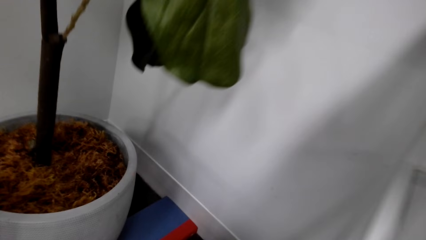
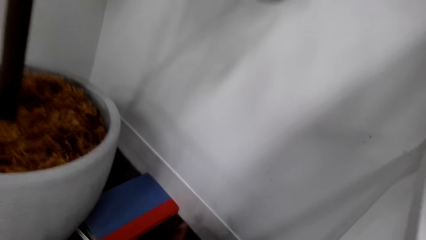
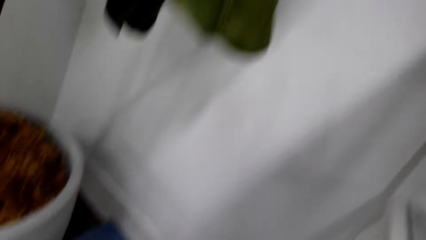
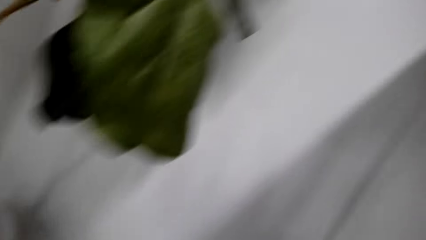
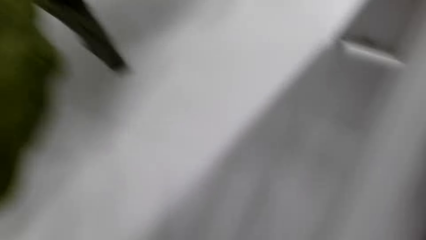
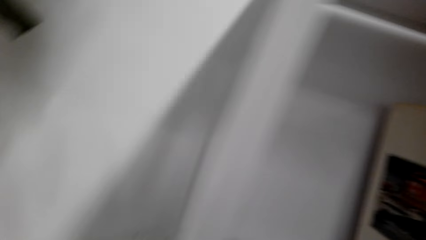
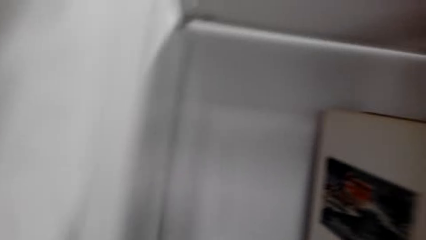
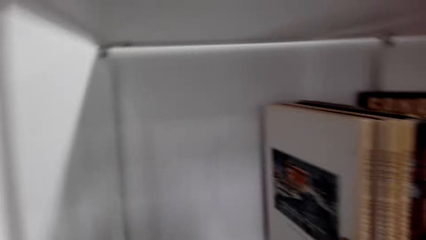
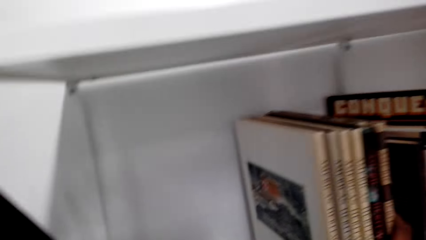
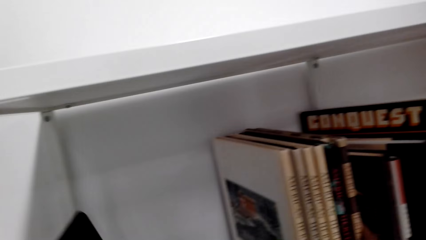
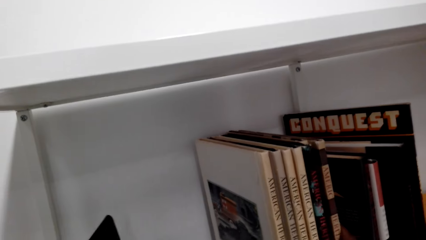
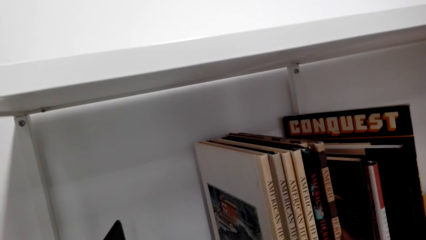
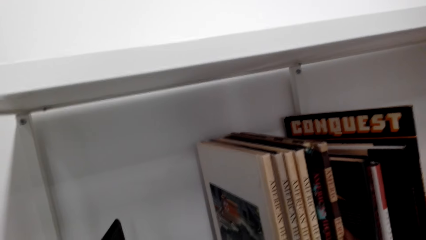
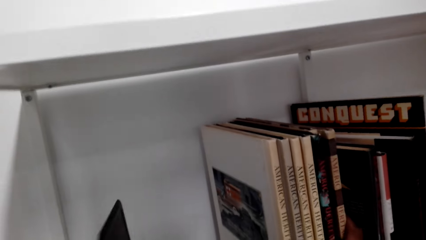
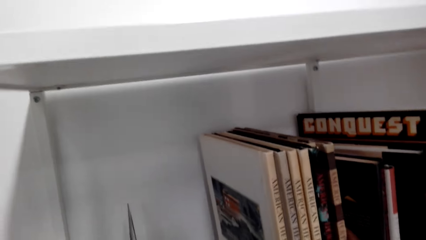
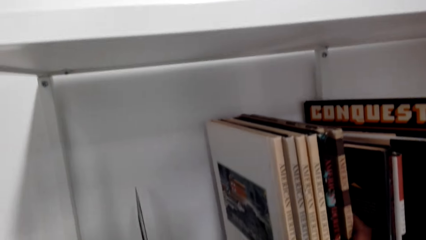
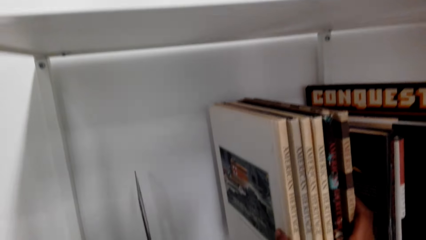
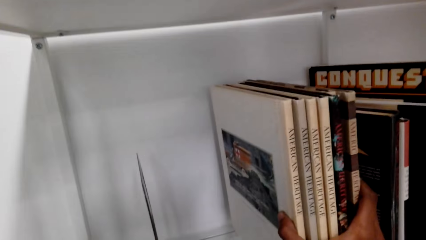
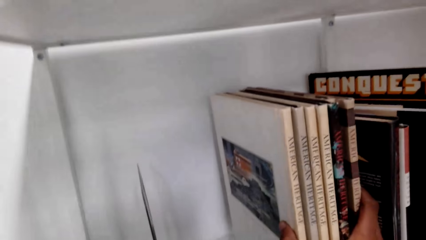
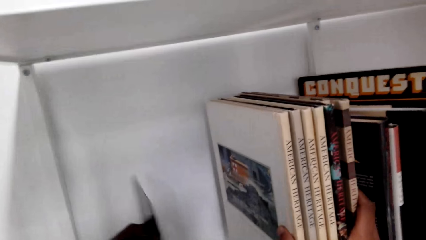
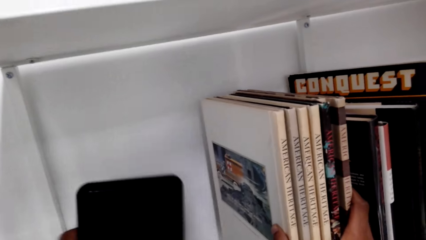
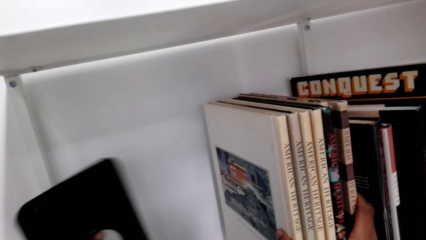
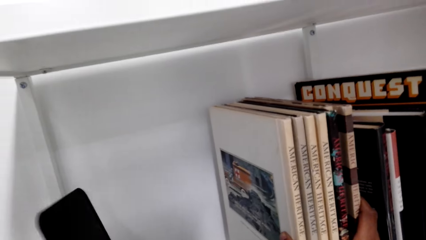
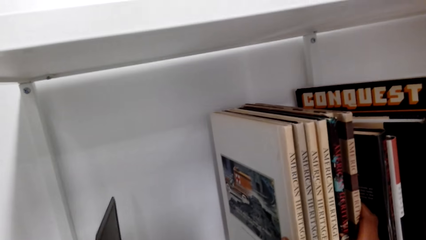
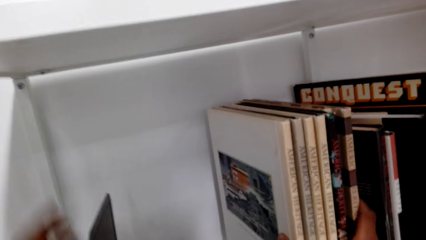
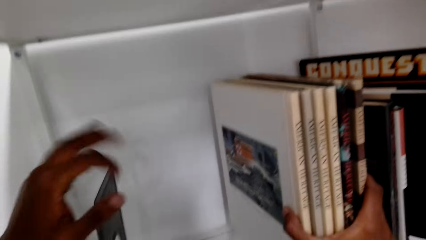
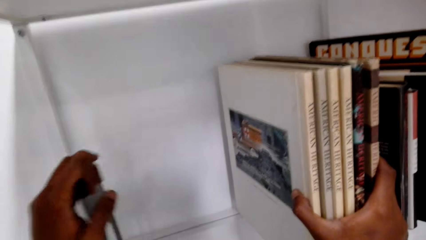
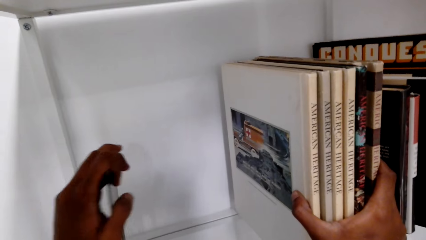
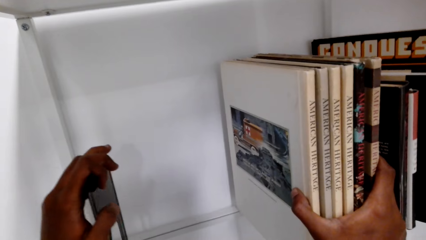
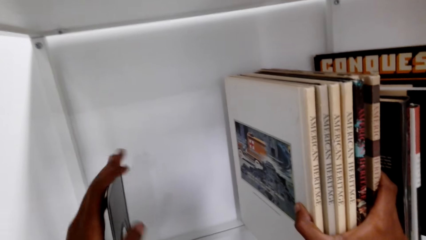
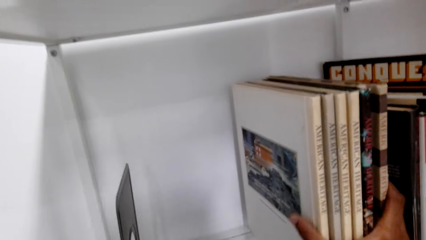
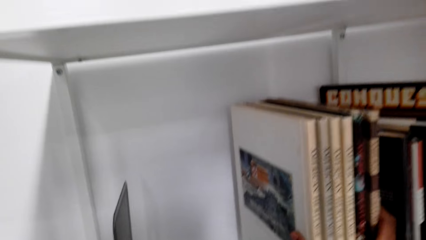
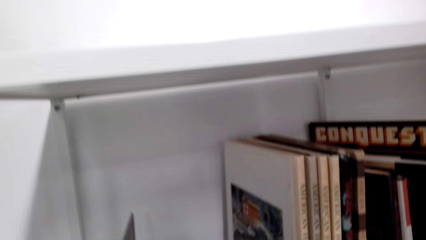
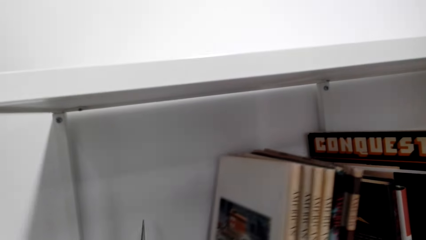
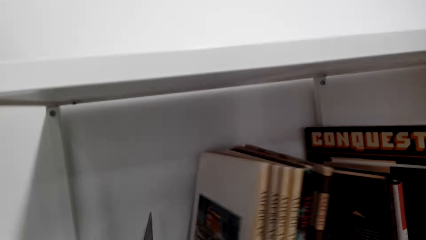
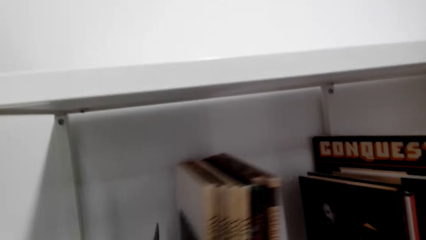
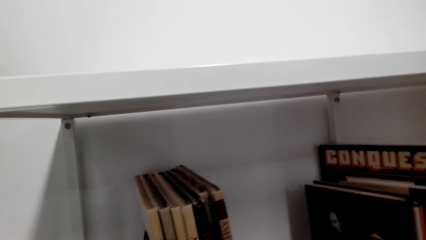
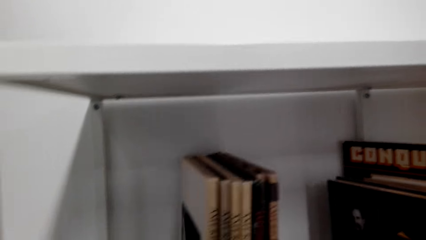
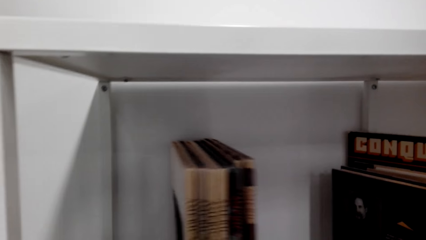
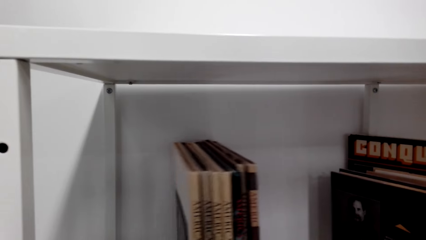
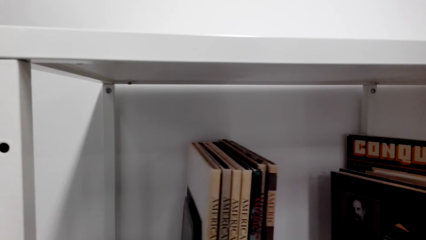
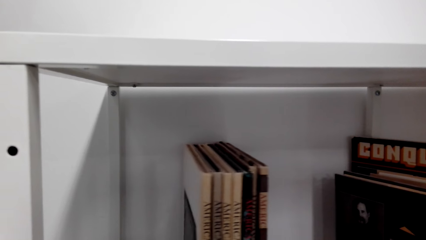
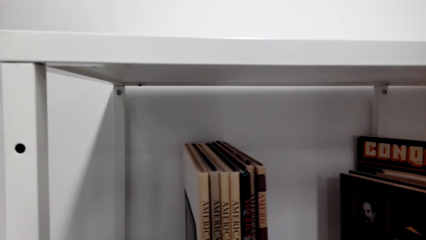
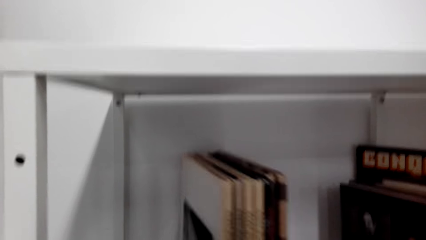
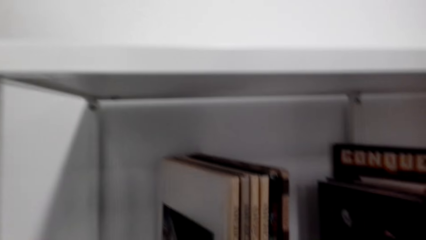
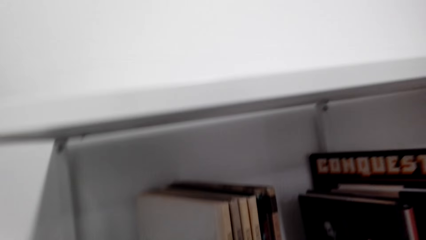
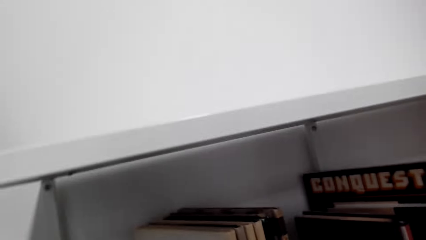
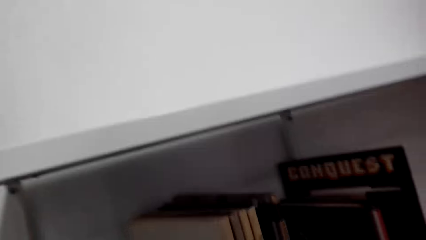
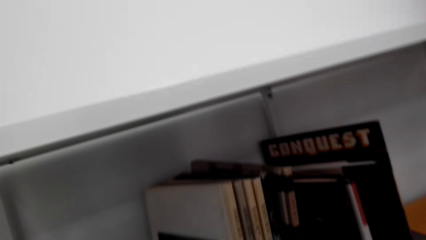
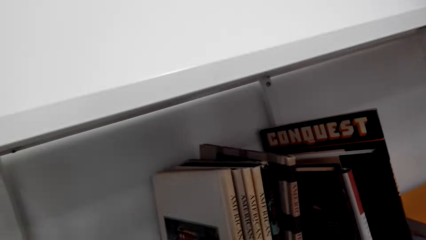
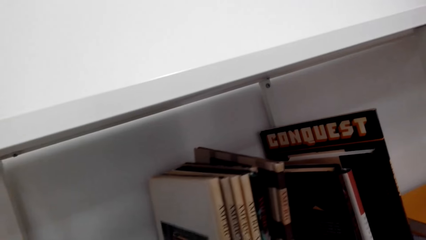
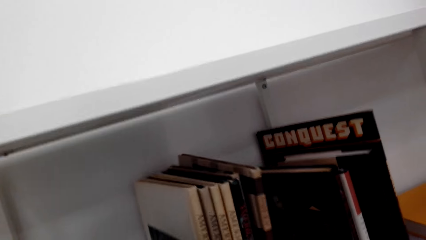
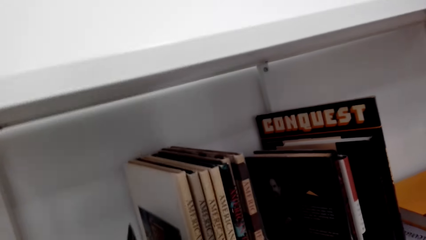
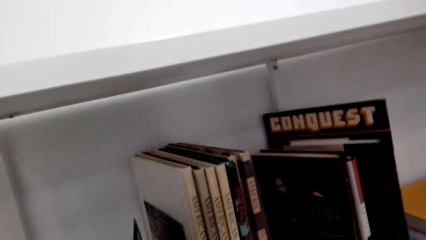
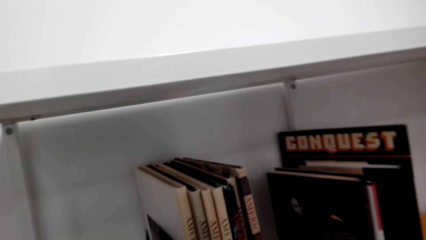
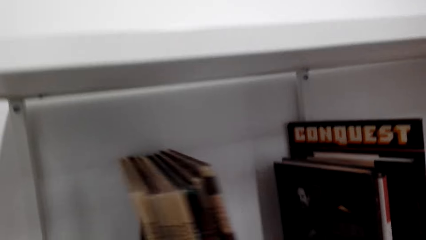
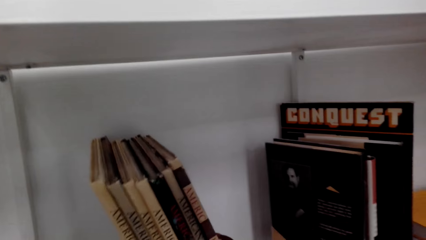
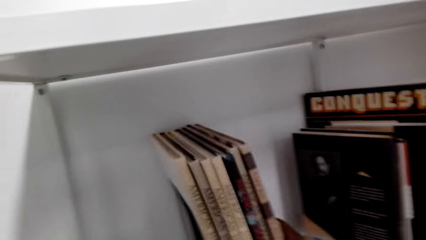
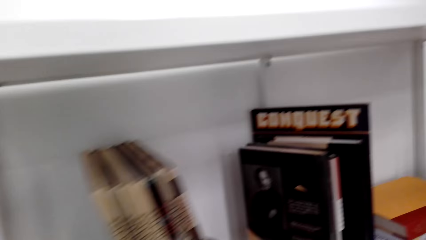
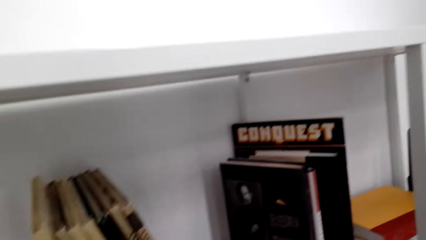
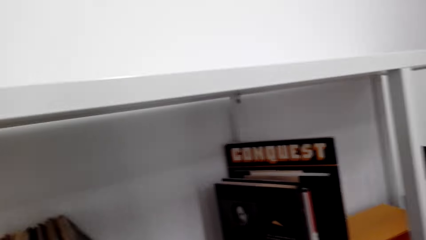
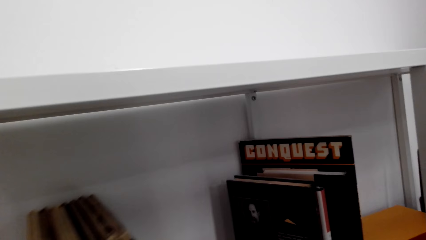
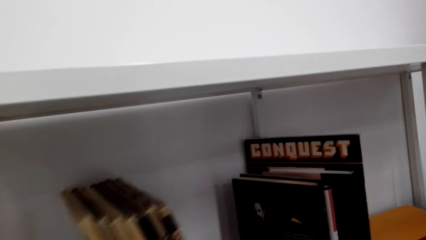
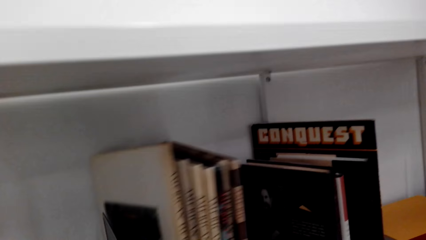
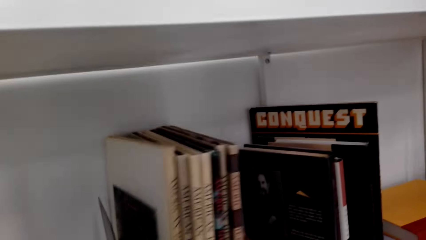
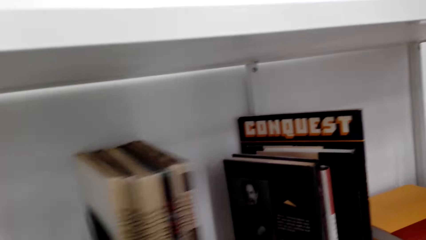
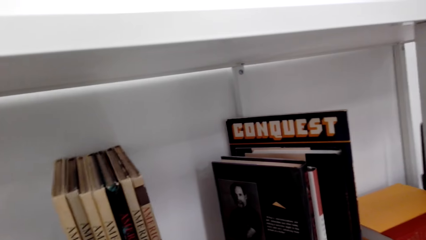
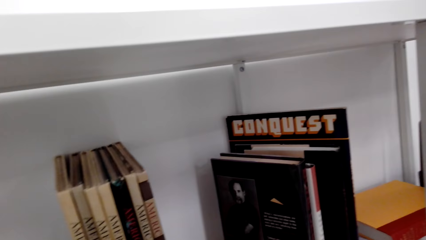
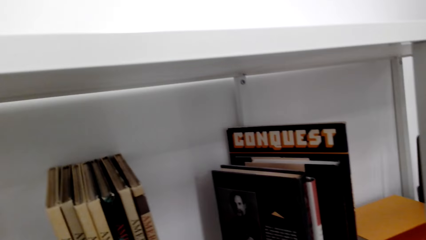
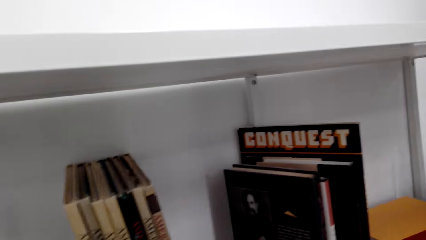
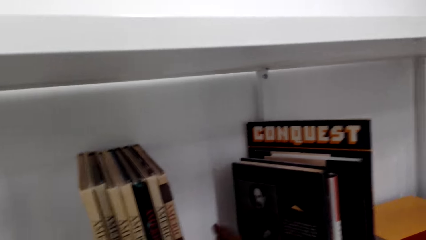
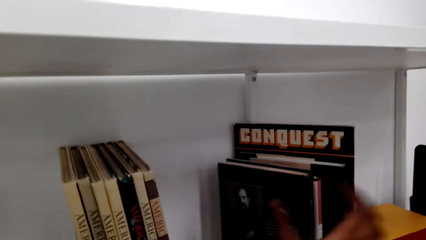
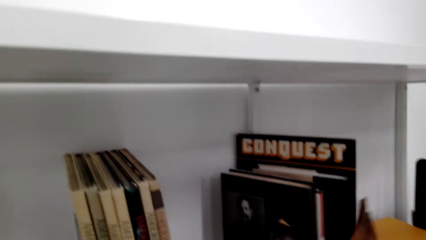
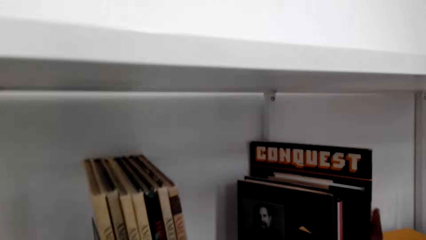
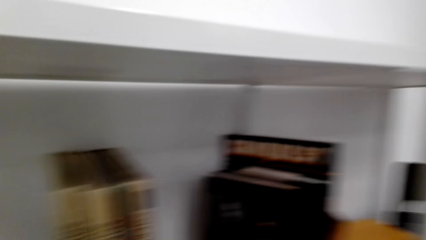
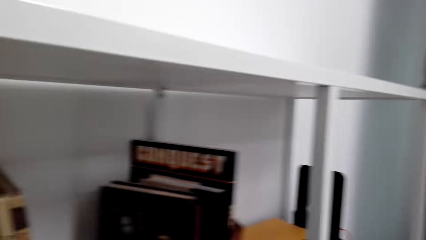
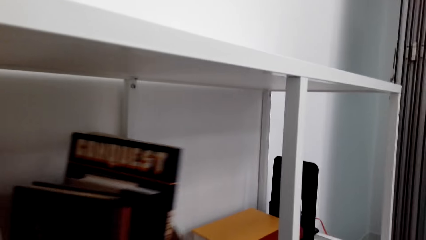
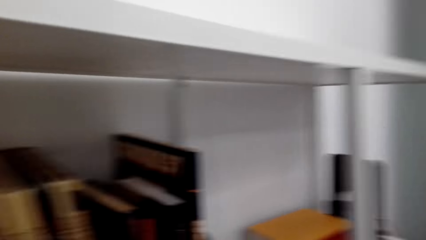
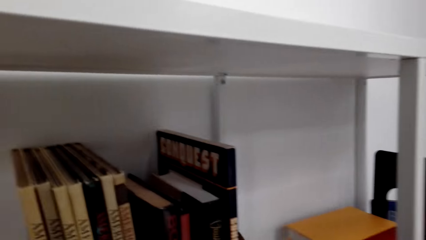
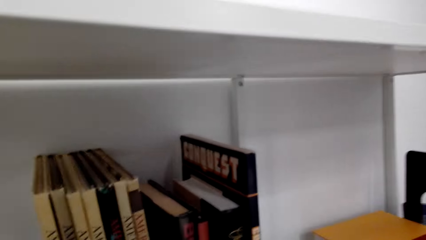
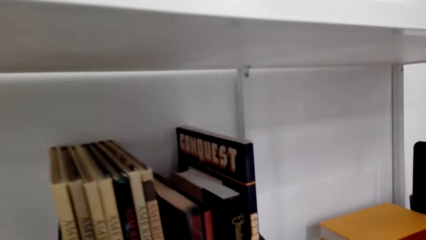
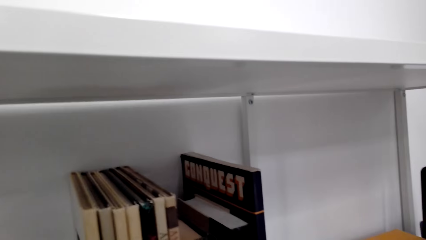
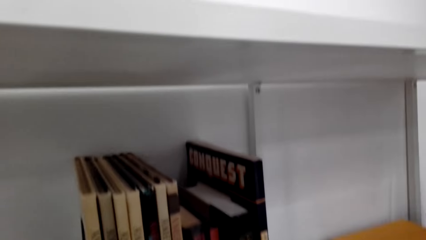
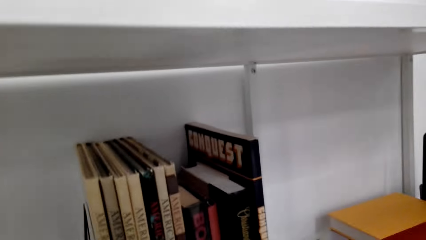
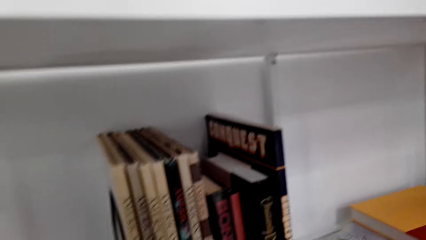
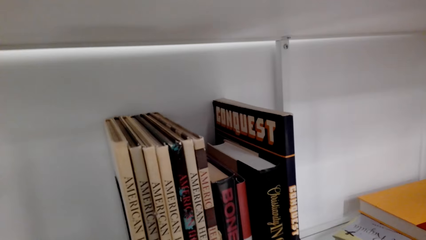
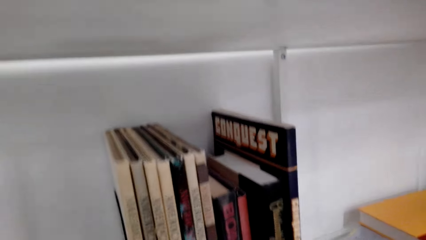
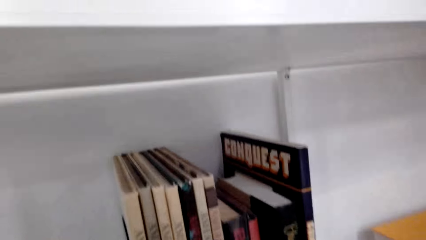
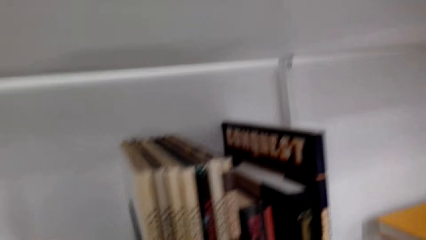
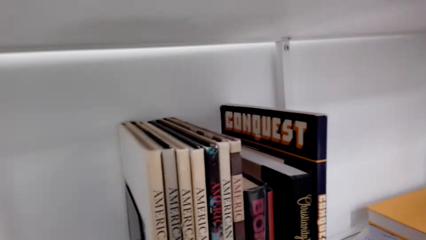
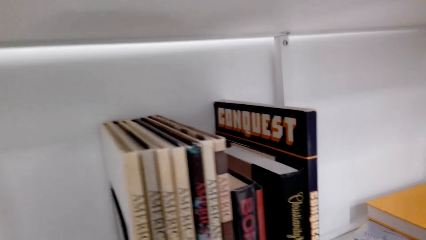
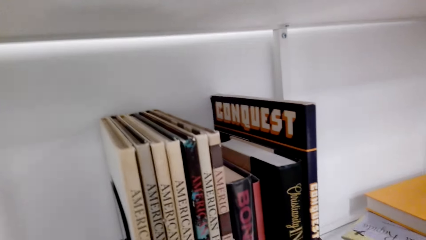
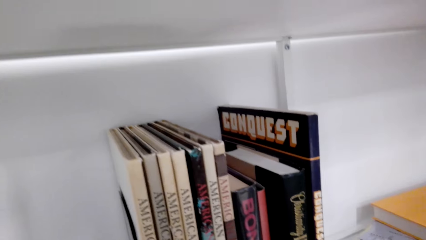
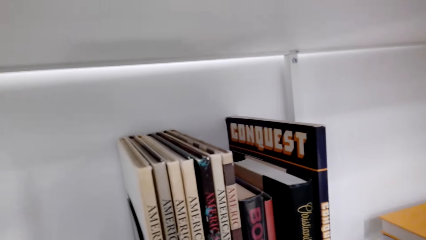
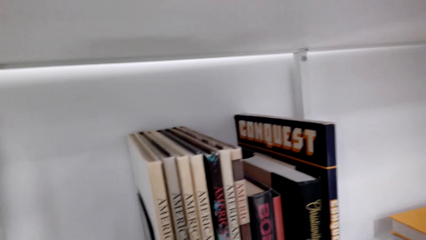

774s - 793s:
The camera wearer picks something from the floor. They put the object on the shelf. They organize books on the shelf. They move the books on the shelf. They arrange the books on the shelf.
